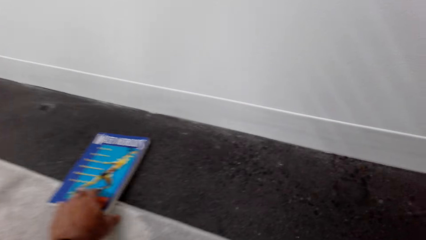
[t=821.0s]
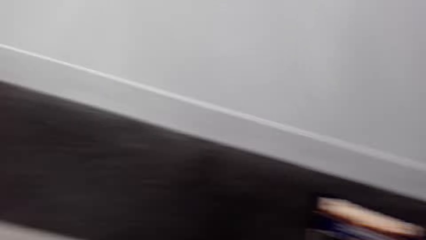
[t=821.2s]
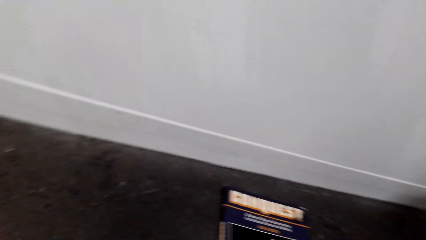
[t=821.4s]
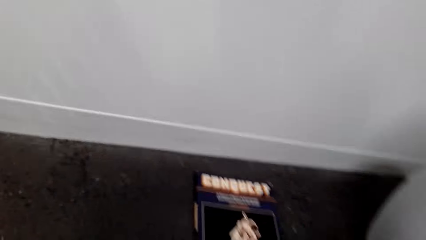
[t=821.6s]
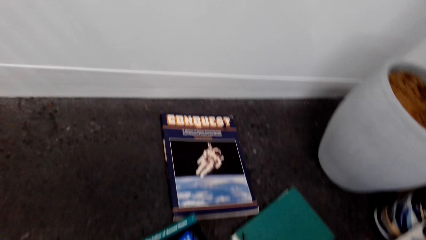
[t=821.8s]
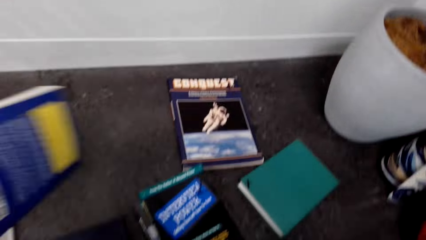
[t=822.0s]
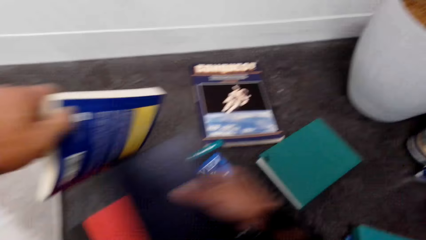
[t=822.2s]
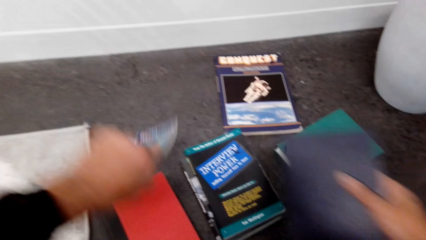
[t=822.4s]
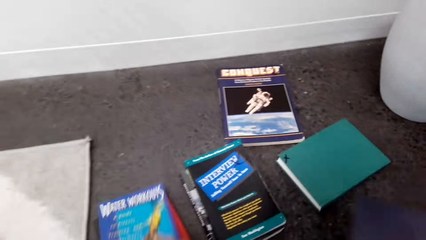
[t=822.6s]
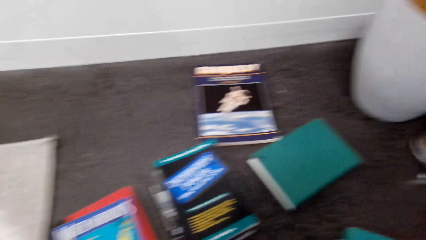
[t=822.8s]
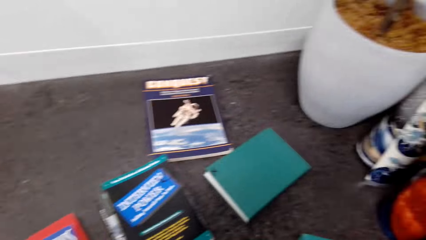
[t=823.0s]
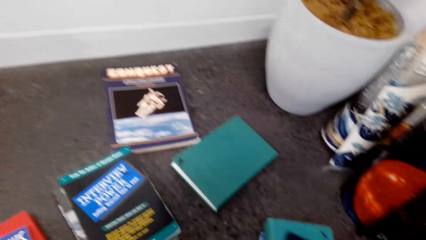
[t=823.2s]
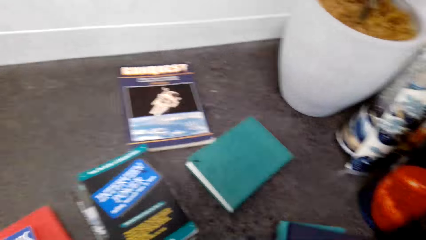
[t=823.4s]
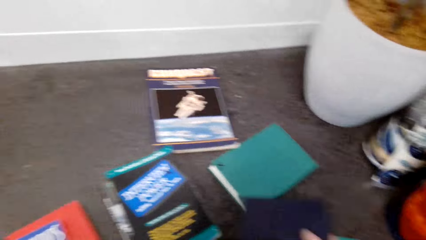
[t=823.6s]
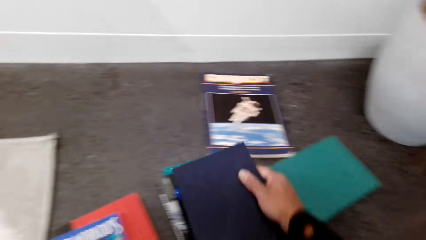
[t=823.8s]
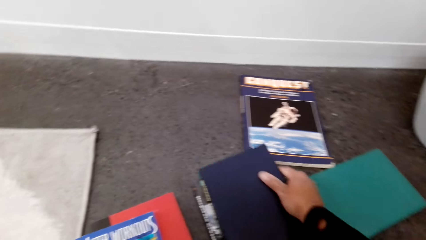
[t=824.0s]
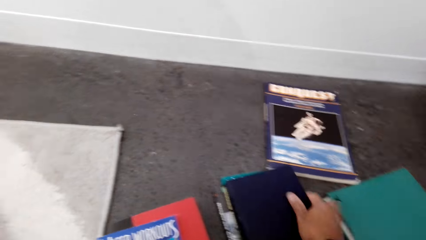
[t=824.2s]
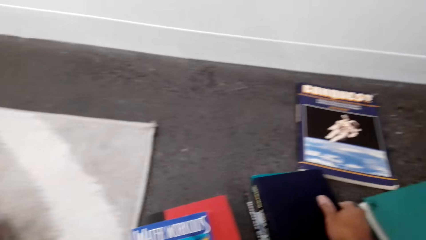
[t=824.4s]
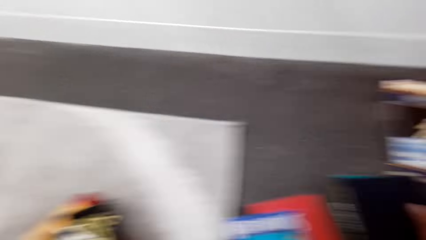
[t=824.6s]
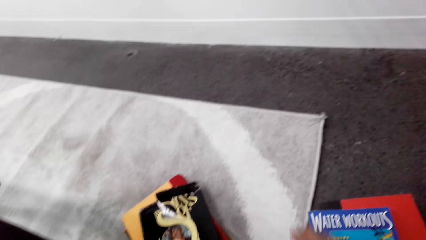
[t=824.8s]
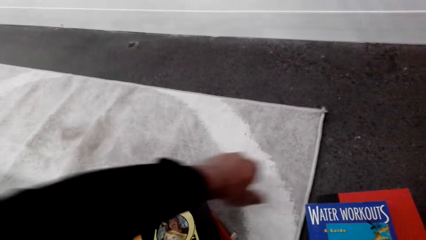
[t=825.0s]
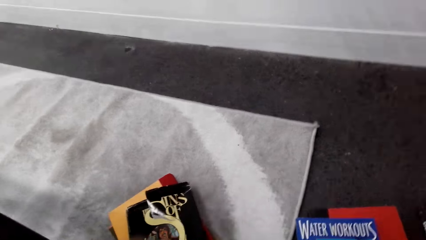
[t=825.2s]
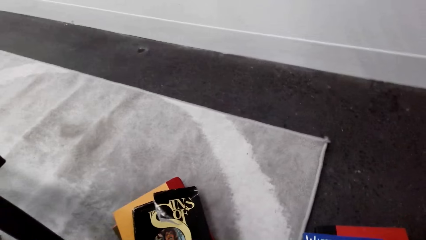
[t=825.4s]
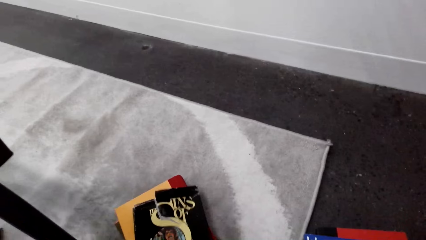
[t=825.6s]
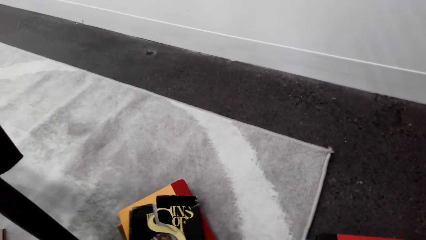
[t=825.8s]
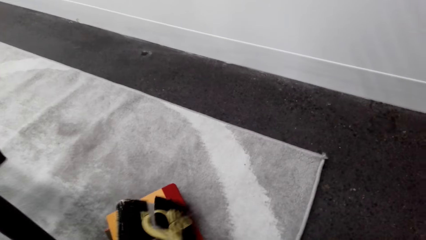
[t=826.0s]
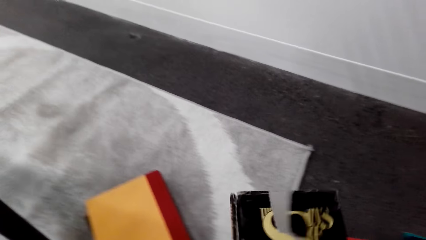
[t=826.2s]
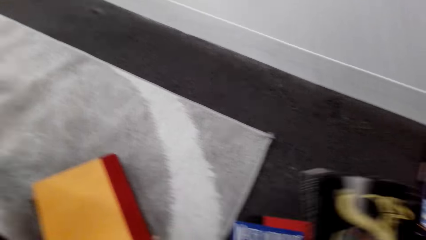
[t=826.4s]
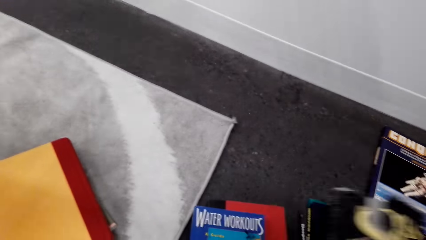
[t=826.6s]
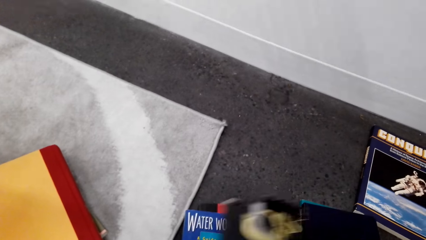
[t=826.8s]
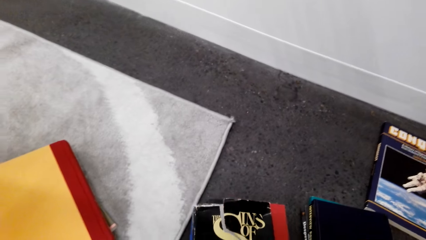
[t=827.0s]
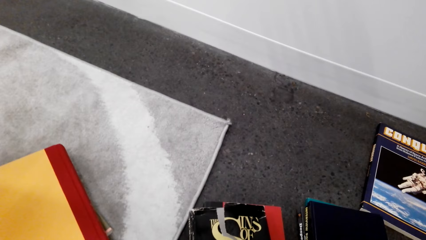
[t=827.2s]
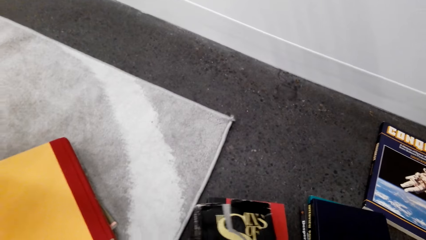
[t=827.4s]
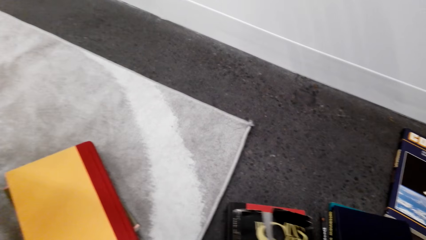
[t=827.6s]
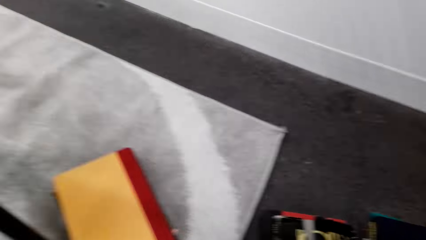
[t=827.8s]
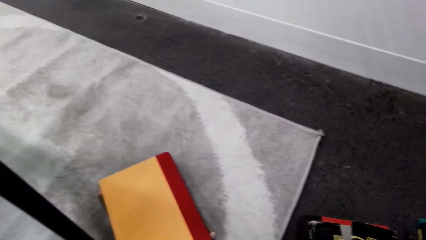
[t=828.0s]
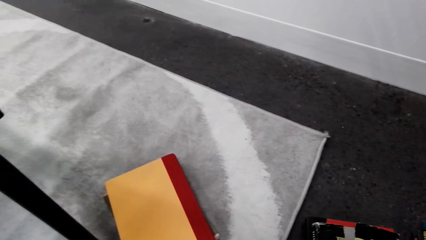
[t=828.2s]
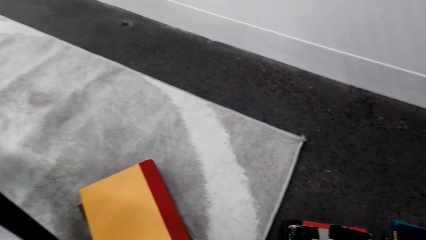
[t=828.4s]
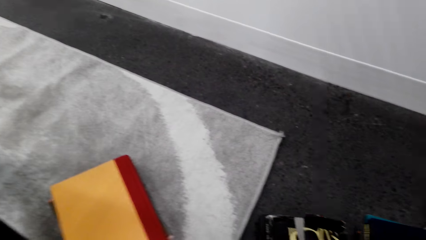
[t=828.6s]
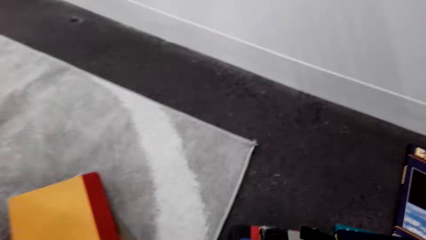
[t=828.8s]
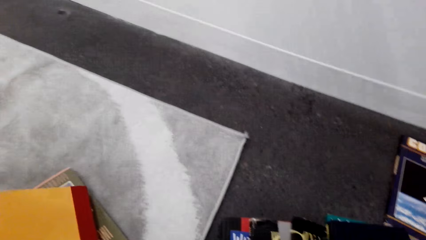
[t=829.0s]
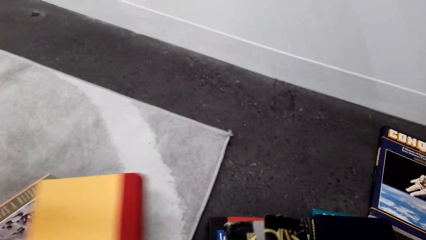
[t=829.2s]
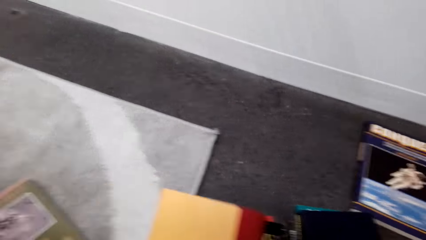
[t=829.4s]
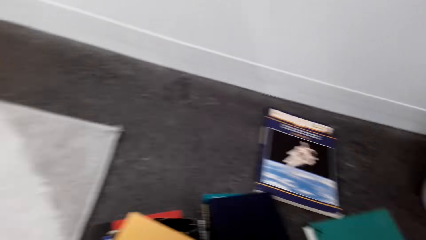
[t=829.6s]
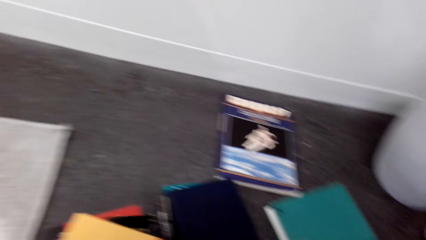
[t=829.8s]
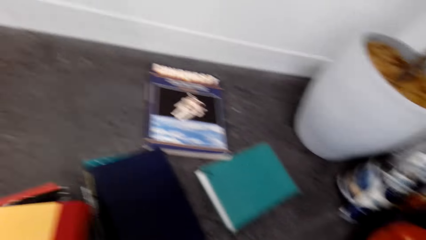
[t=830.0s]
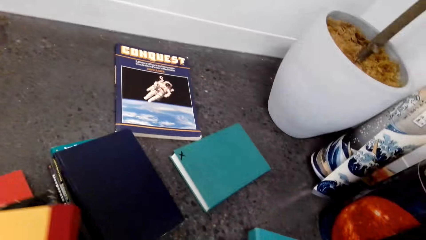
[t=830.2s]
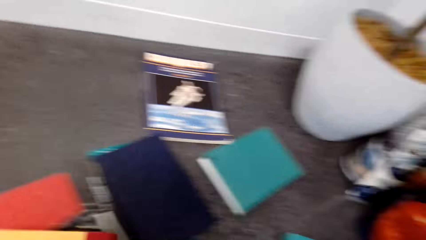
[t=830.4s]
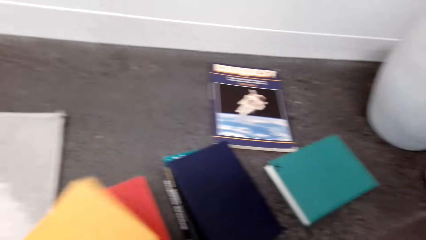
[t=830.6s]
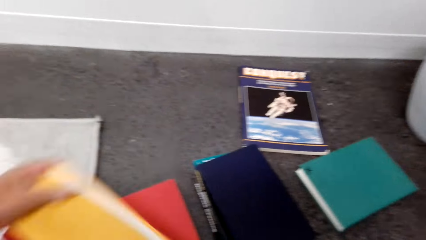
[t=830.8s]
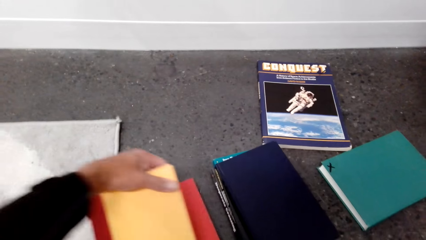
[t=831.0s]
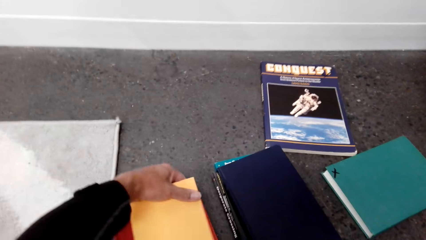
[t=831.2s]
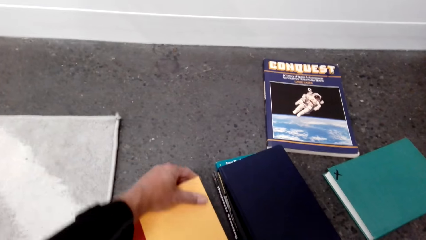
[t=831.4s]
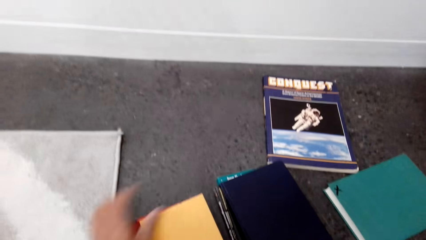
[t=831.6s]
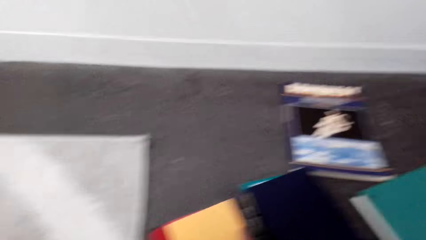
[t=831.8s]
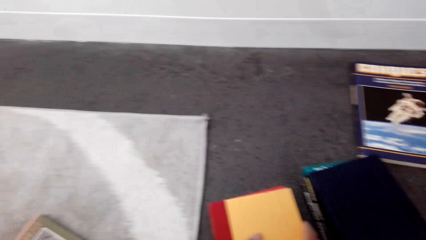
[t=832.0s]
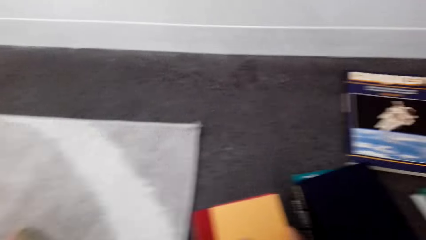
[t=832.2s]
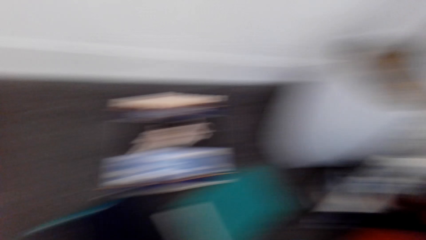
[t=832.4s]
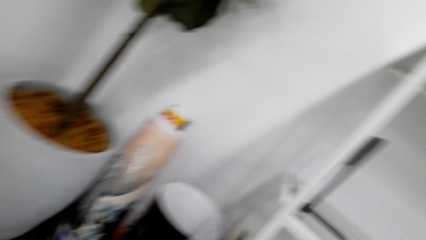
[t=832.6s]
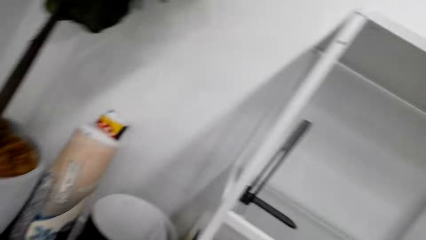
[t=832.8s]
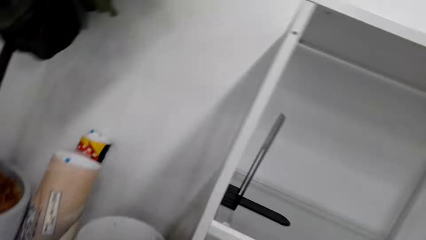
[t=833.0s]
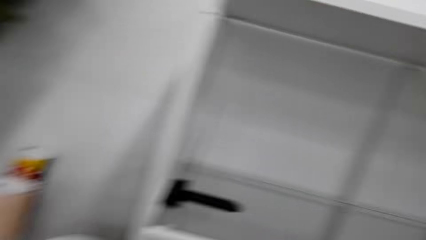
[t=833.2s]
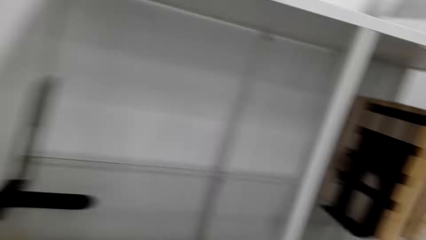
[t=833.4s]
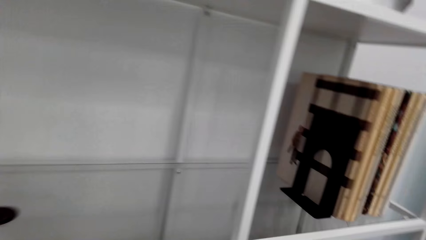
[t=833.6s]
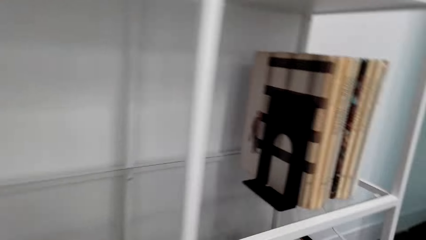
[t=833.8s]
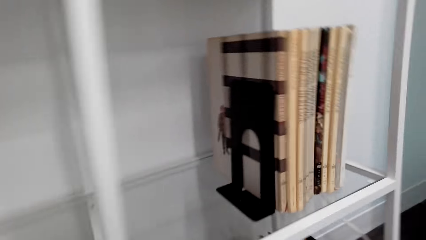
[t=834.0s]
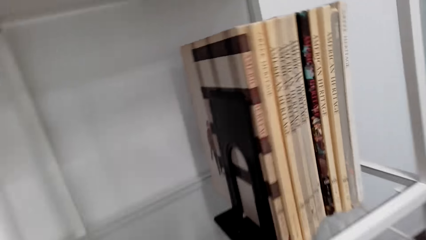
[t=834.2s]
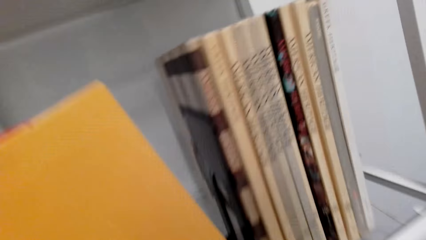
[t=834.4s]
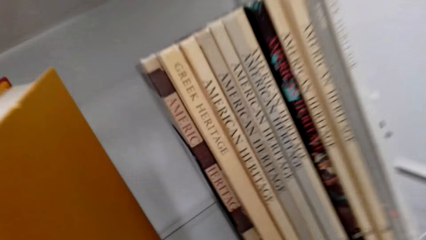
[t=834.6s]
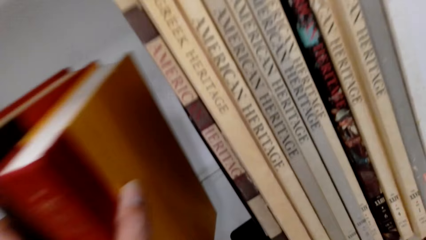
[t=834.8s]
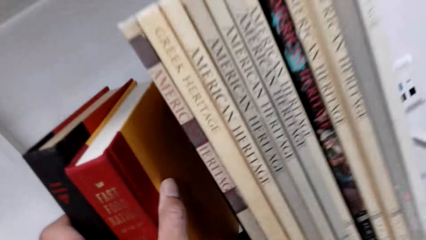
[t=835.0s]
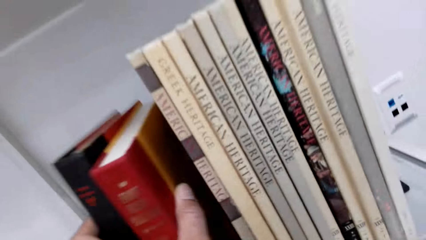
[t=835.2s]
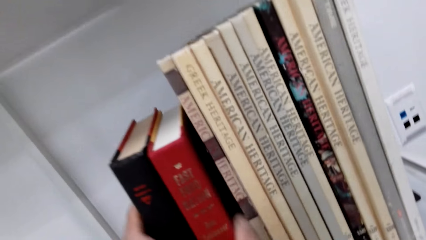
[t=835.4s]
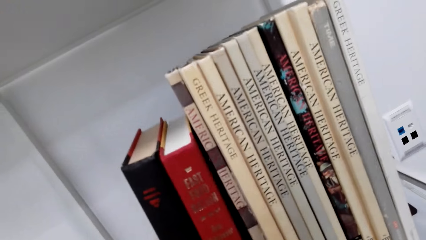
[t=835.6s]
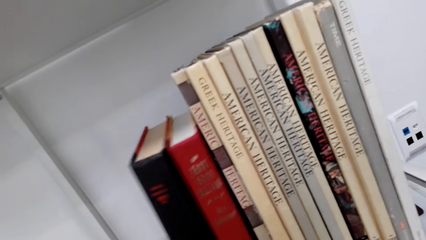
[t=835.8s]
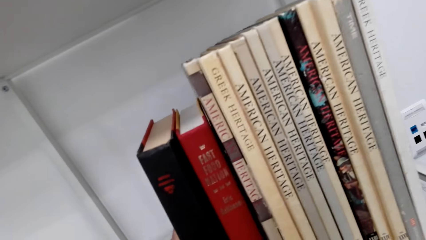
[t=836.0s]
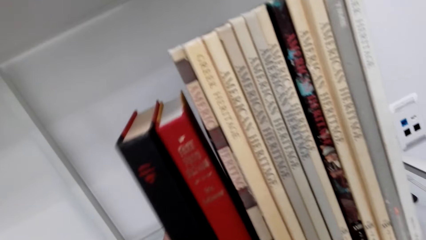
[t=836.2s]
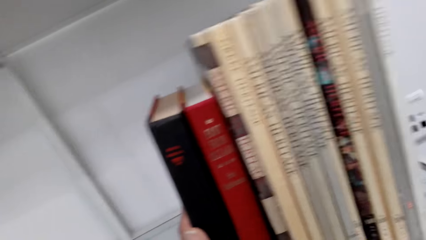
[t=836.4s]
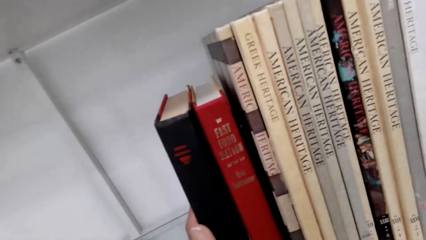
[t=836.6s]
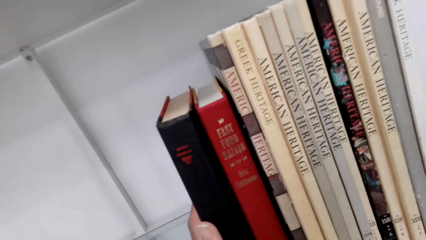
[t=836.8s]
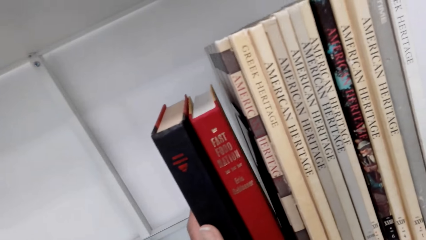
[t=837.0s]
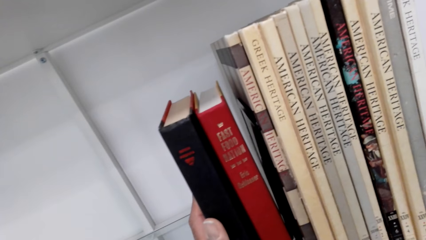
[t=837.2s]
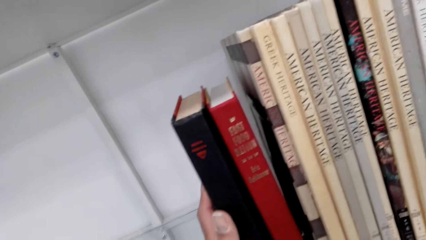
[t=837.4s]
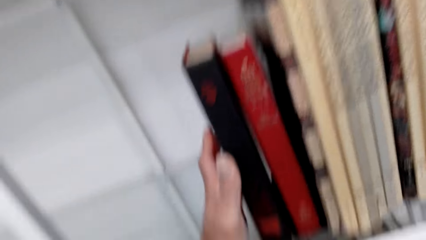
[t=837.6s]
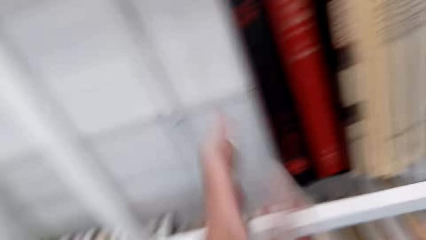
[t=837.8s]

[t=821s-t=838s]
The camera wearer arranges books on the book shelf.
